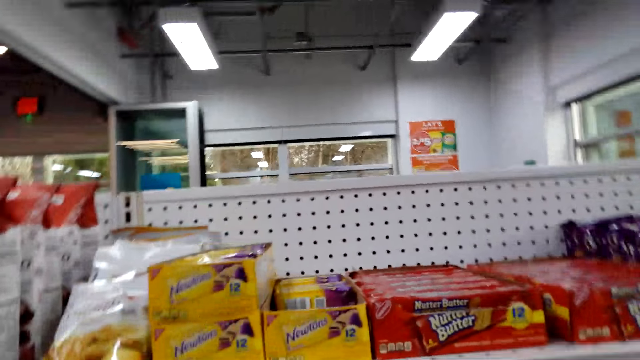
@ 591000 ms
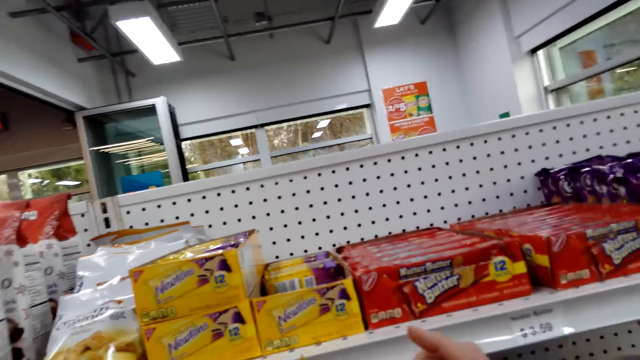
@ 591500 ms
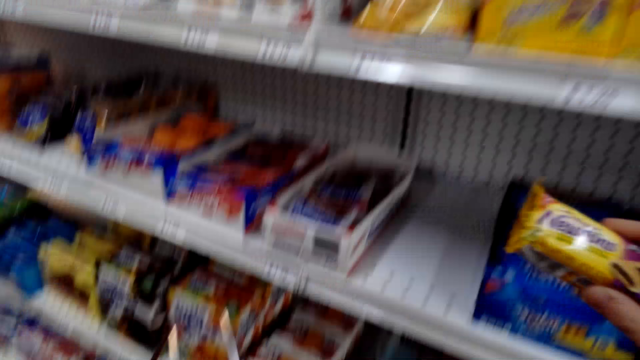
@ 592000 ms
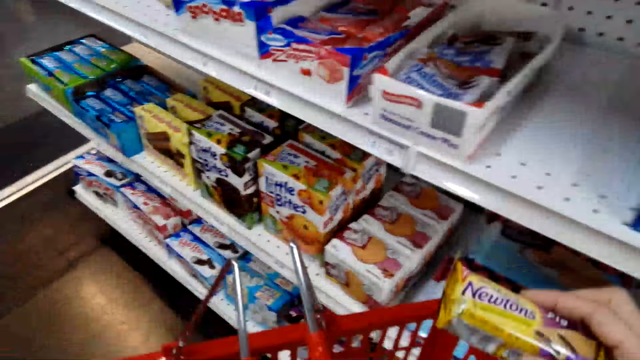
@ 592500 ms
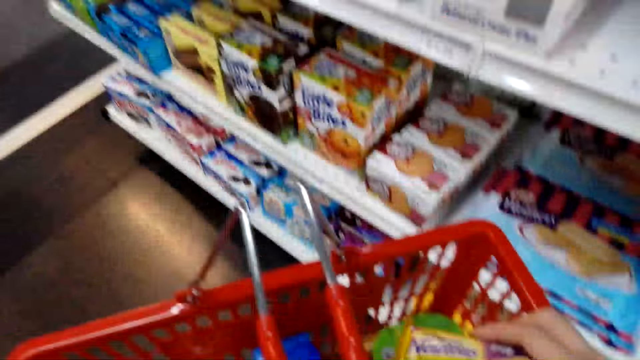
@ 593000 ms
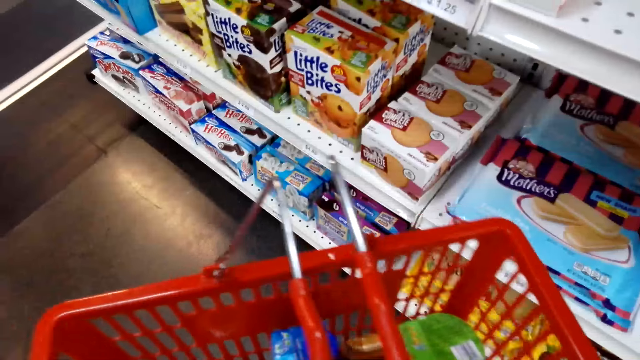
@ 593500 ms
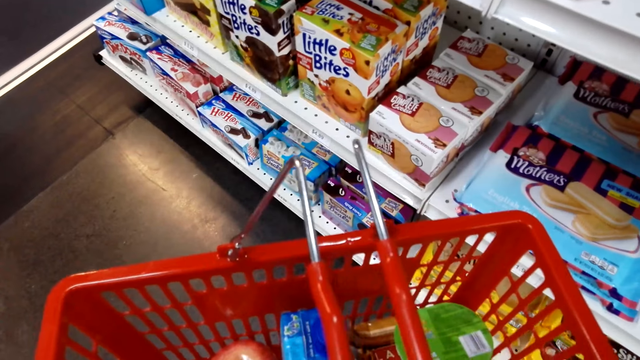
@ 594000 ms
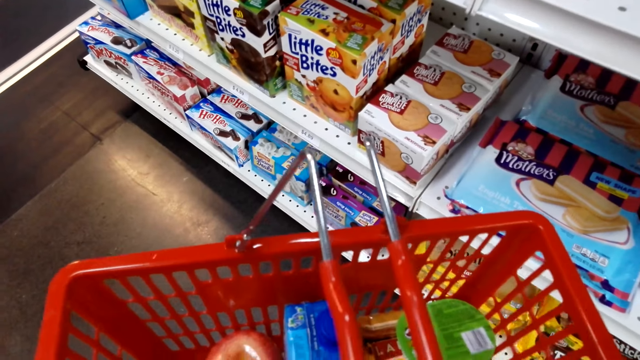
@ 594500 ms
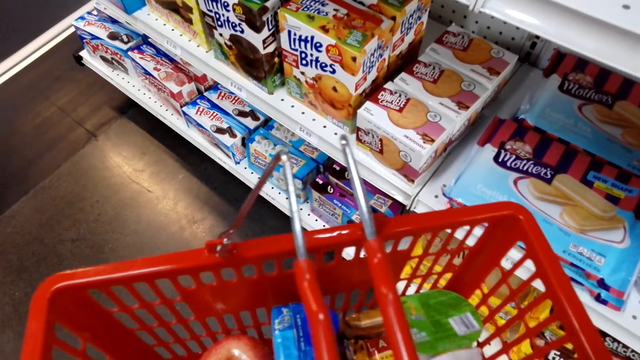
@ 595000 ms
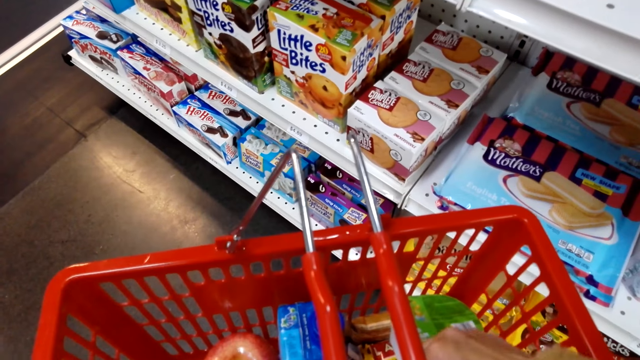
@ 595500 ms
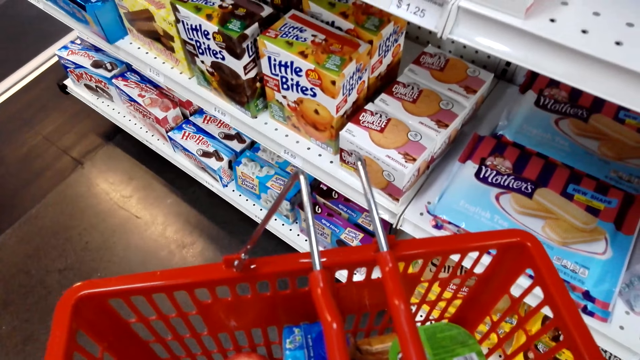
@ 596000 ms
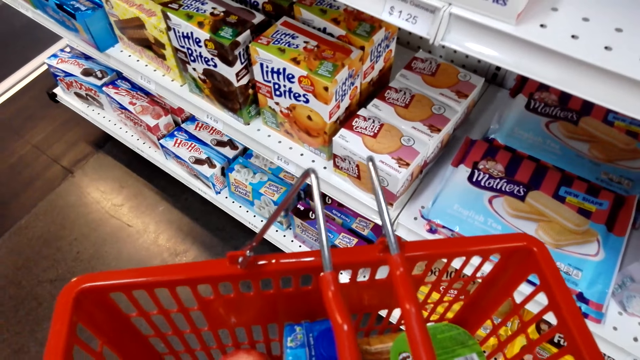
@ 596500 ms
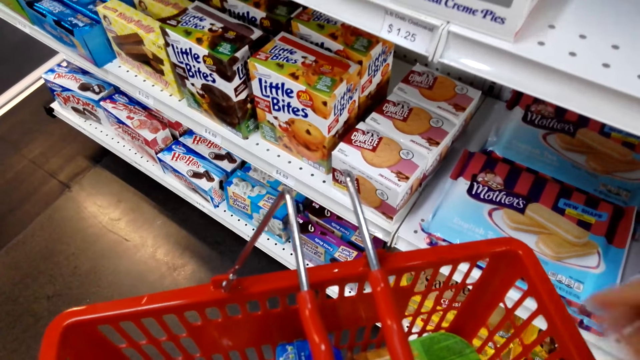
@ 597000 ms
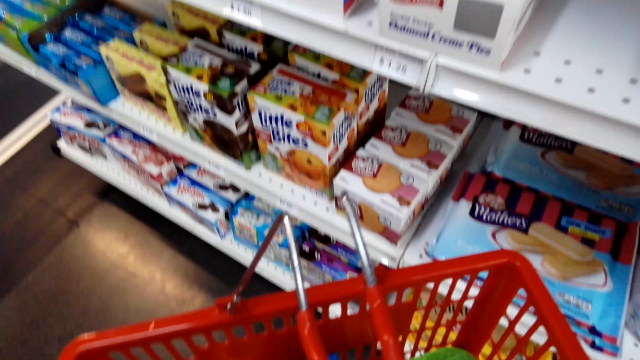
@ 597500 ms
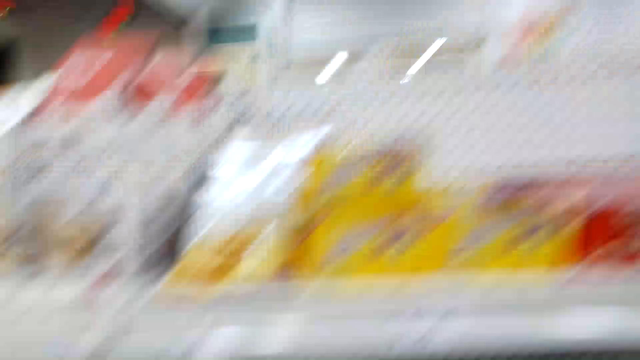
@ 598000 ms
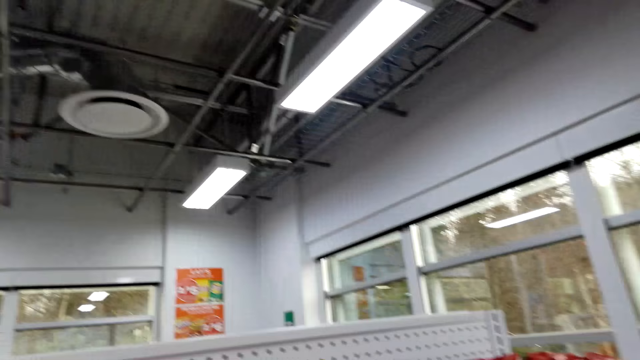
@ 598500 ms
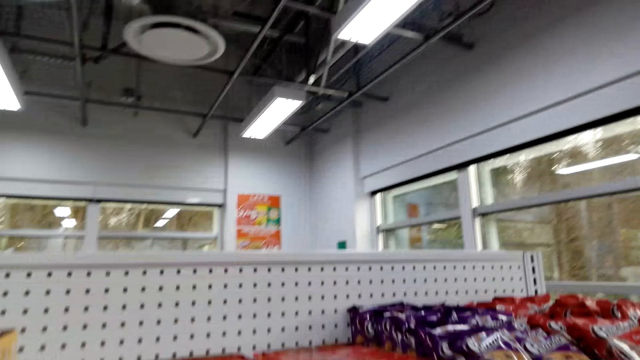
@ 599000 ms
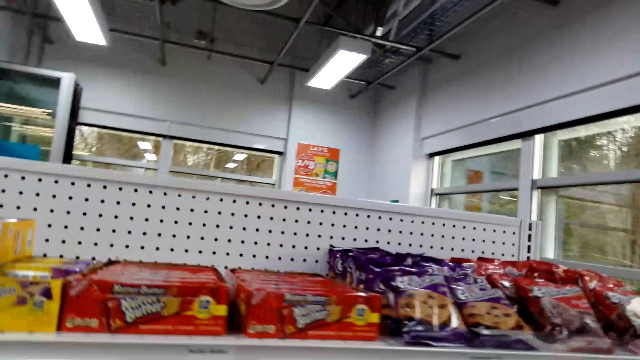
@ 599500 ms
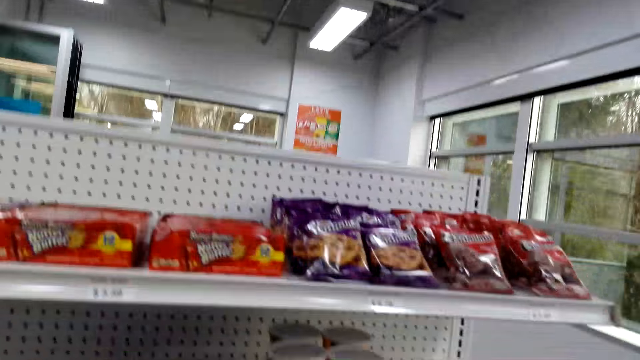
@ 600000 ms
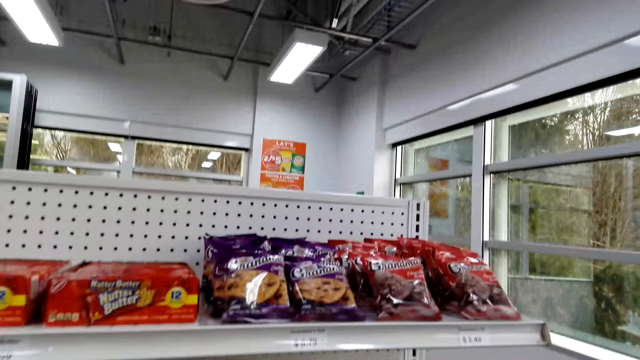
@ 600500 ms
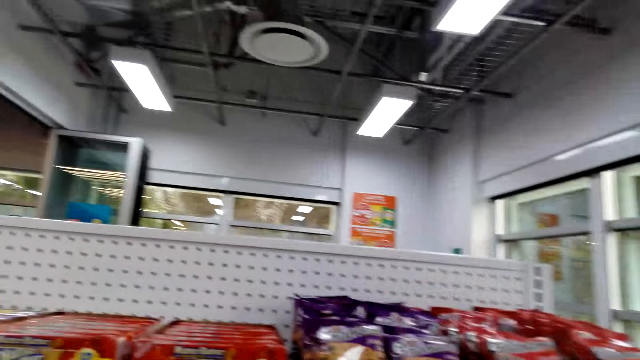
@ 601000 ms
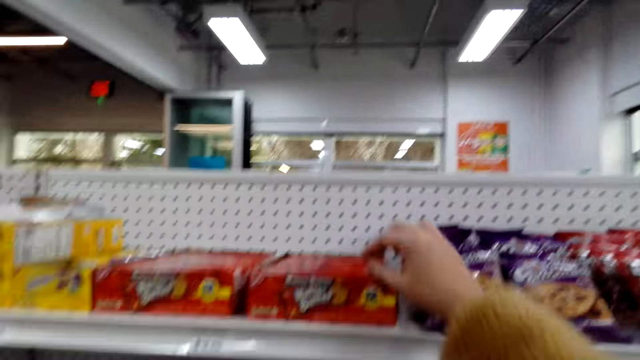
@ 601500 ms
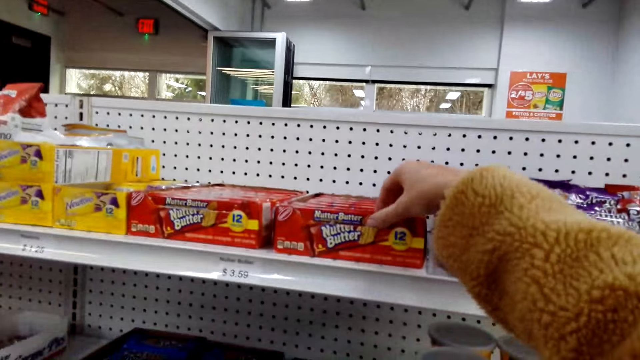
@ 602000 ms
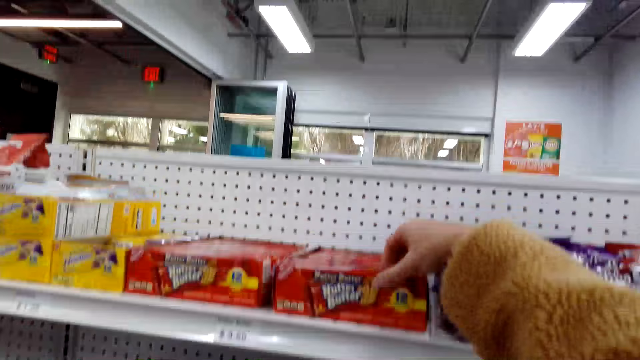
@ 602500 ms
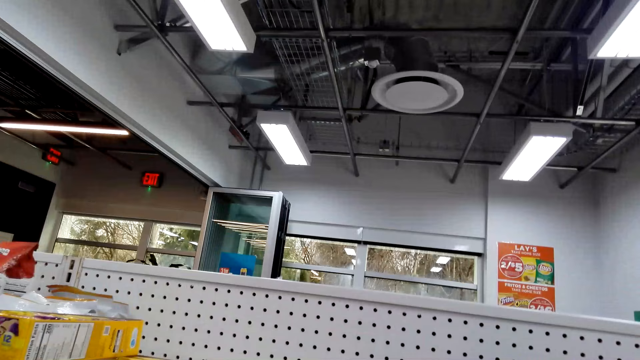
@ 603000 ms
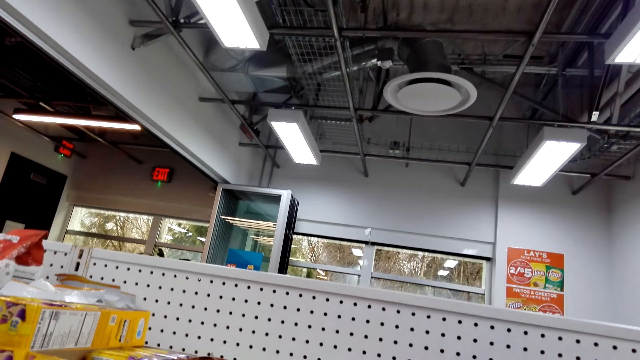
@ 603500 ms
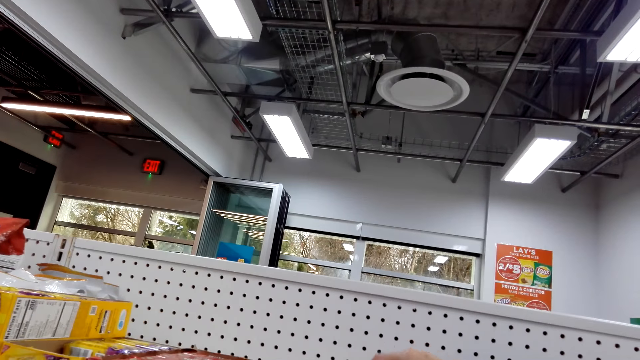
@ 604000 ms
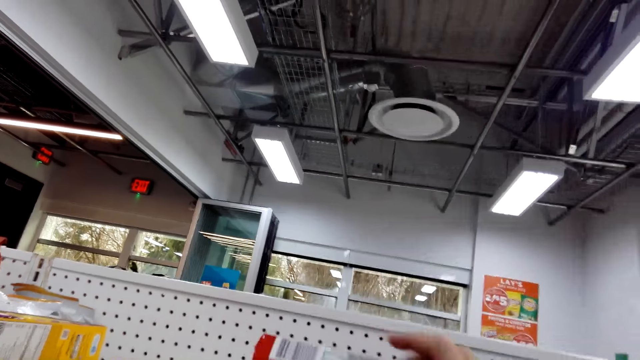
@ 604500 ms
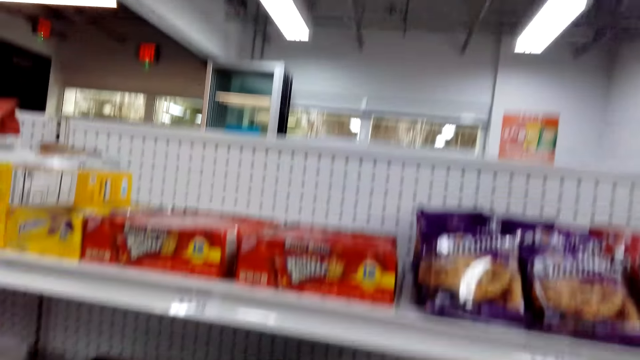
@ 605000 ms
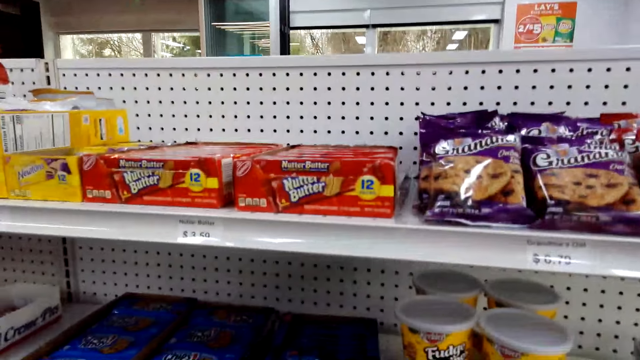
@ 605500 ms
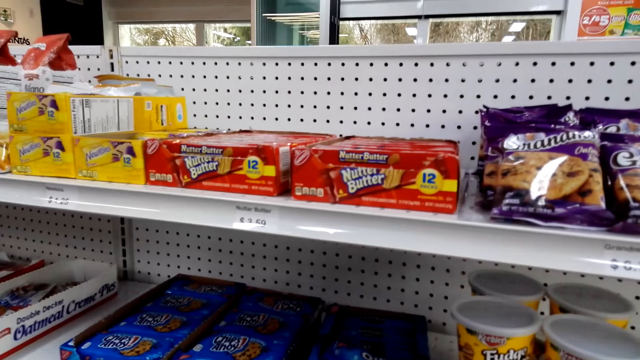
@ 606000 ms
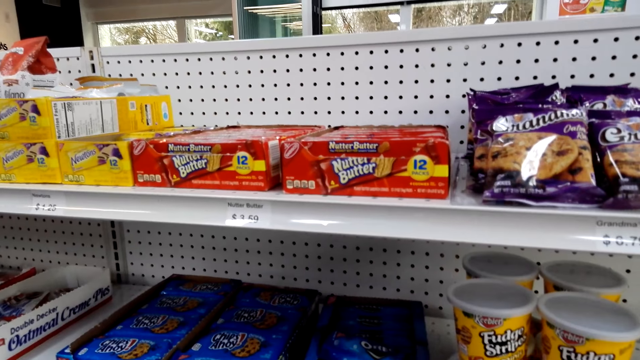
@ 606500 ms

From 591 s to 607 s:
The camera wearer places the Newton snack on the tray bucket. They pick a Newton snack from the counter. They pick a Nutter Butter cookie from the shelf.

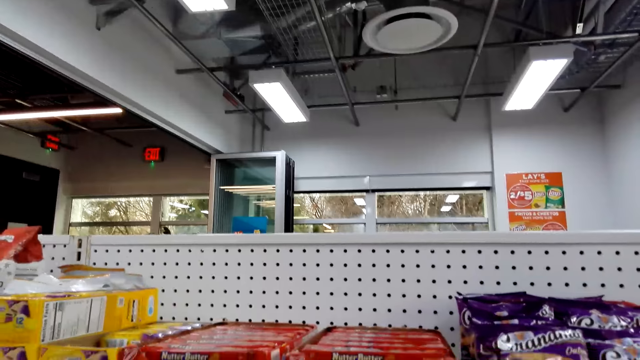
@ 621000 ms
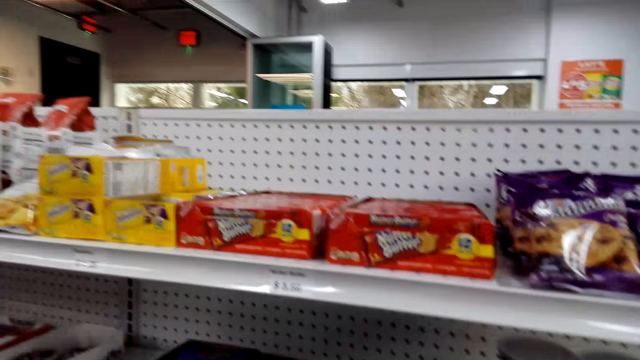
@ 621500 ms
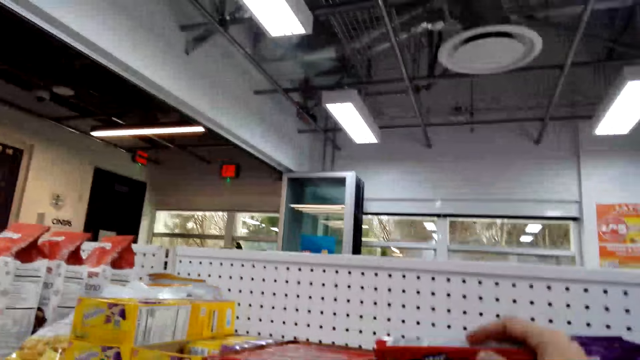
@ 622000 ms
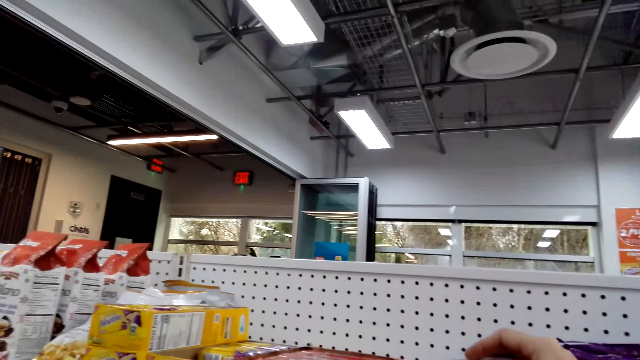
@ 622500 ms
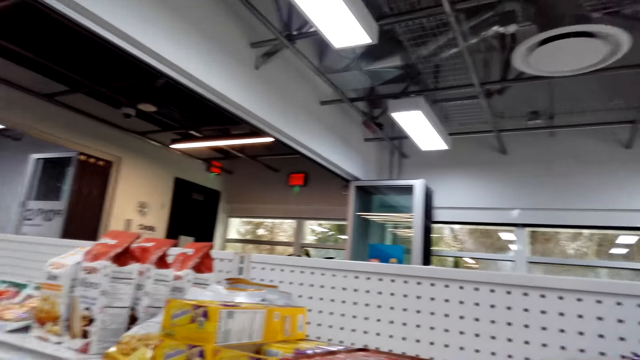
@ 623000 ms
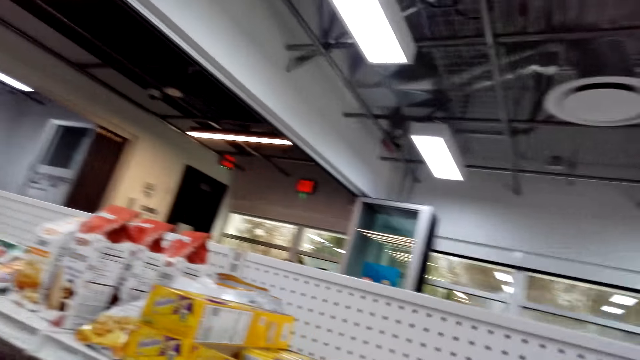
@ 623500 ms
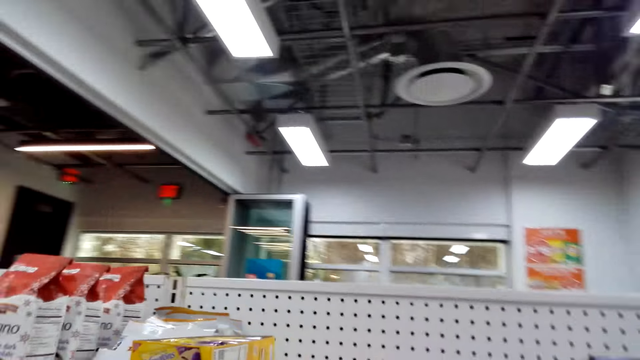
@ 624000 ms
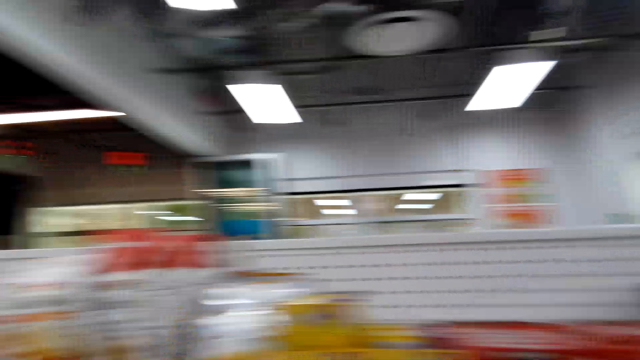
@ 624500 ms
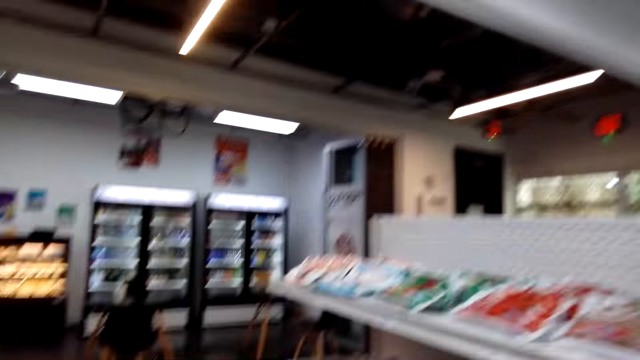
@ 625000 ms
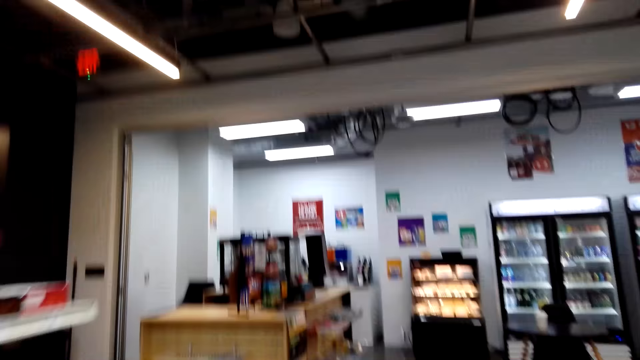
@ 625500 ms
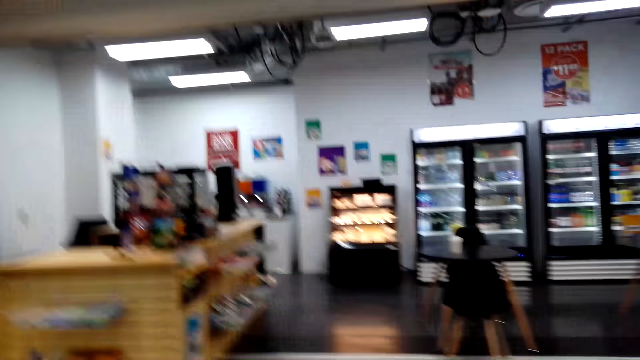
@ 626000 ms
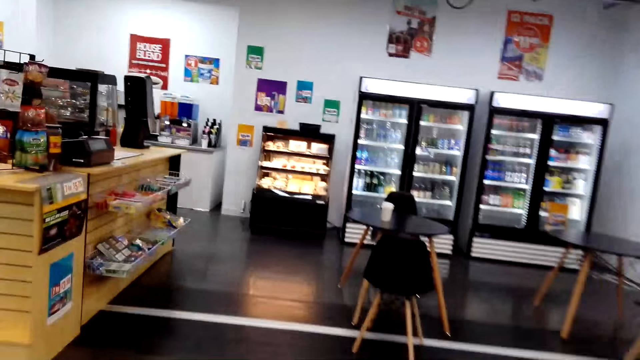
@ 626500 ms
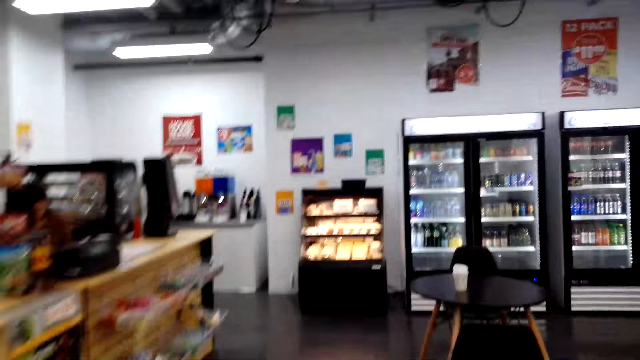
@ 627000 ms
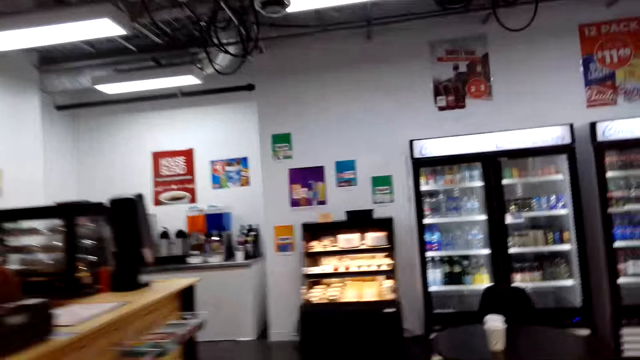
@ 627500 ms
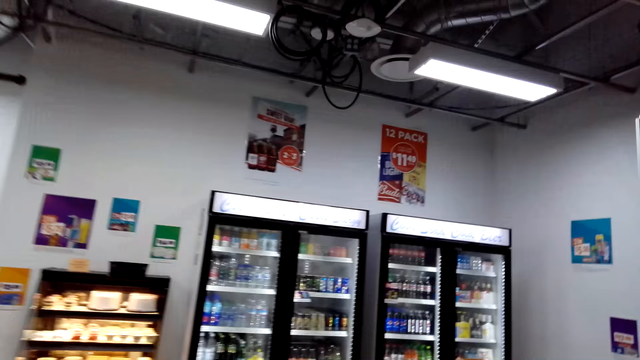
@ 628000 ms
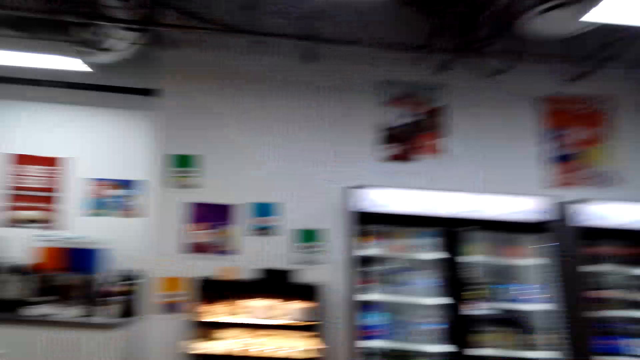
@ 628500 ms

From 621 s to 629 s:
The camera wearer returns the Nutter Butter cookie to the shelf.
